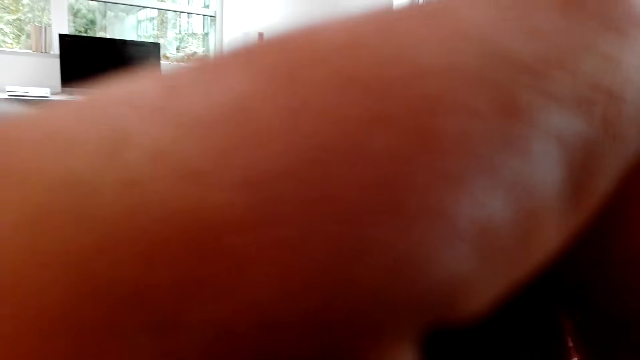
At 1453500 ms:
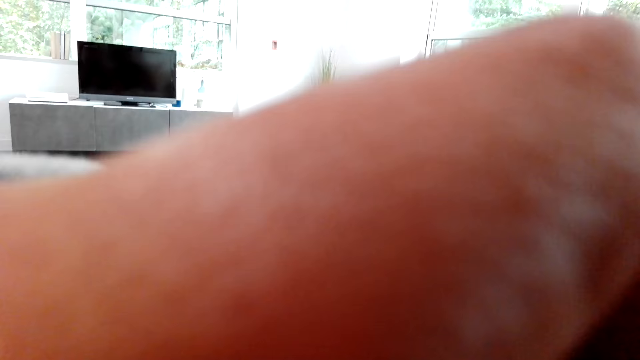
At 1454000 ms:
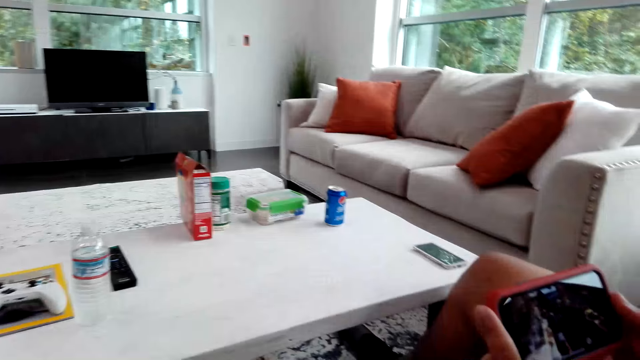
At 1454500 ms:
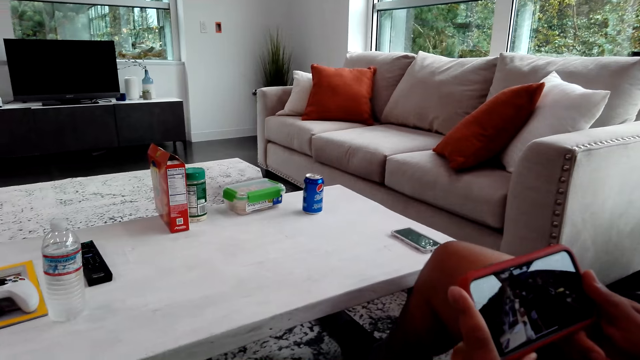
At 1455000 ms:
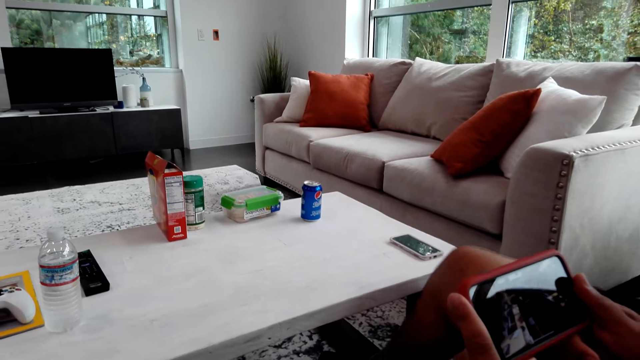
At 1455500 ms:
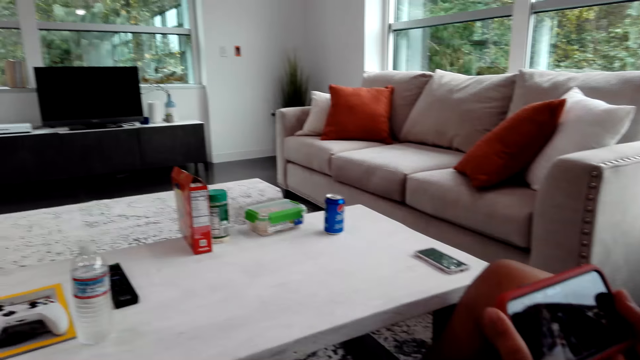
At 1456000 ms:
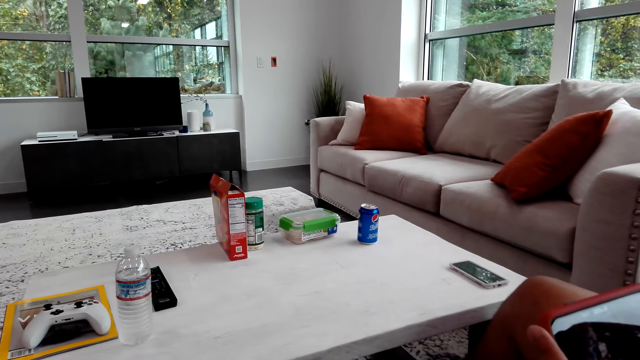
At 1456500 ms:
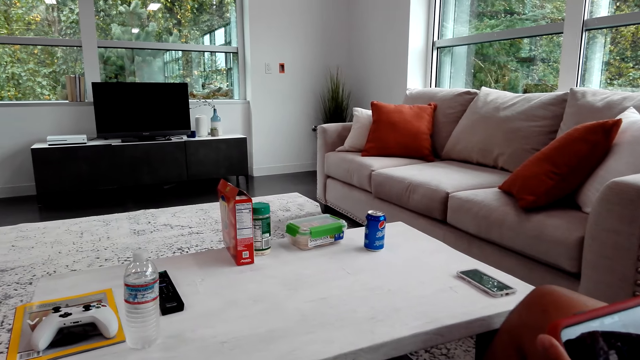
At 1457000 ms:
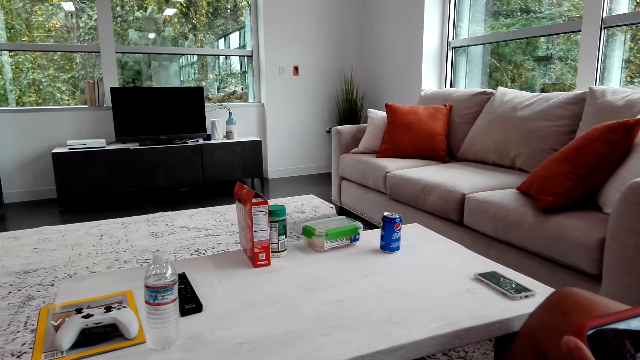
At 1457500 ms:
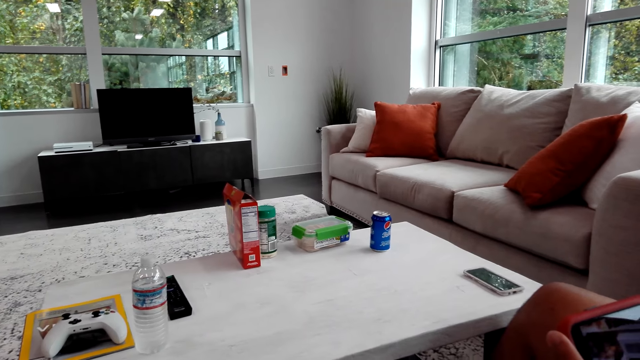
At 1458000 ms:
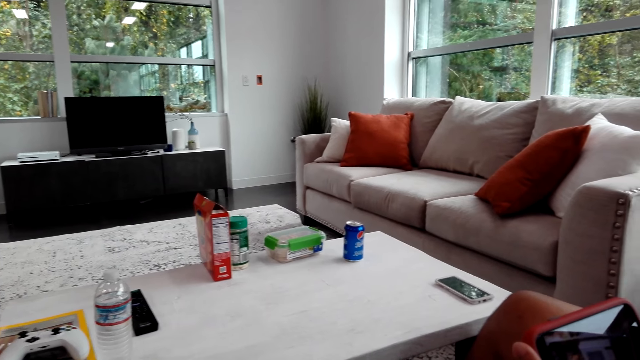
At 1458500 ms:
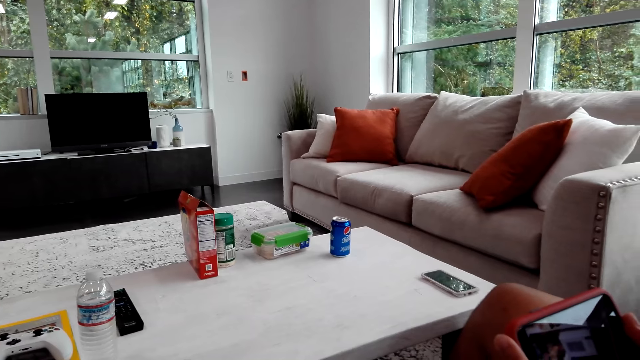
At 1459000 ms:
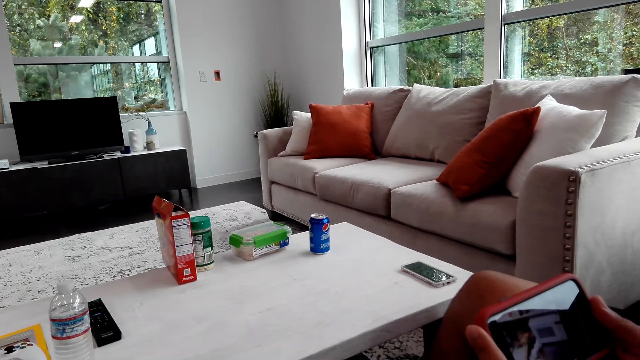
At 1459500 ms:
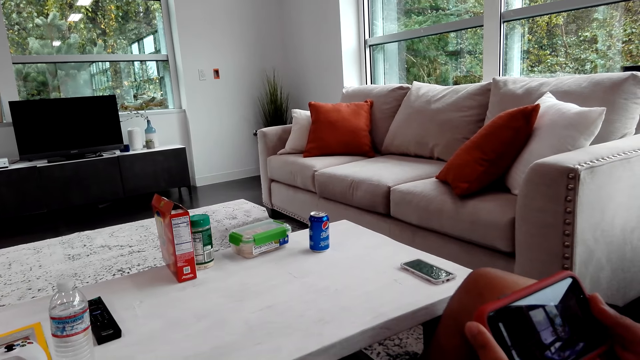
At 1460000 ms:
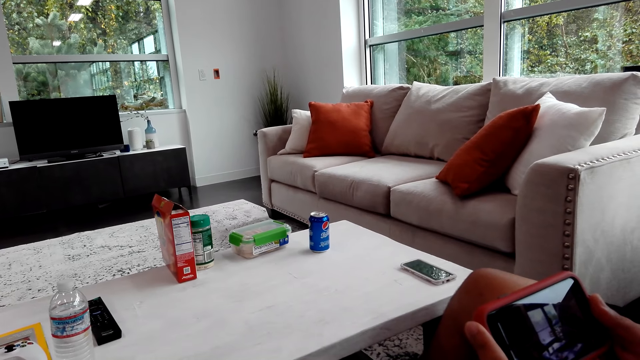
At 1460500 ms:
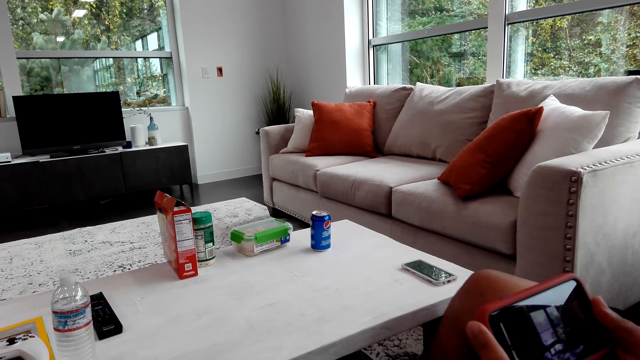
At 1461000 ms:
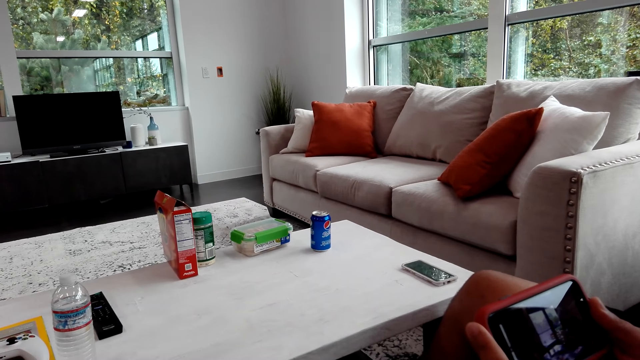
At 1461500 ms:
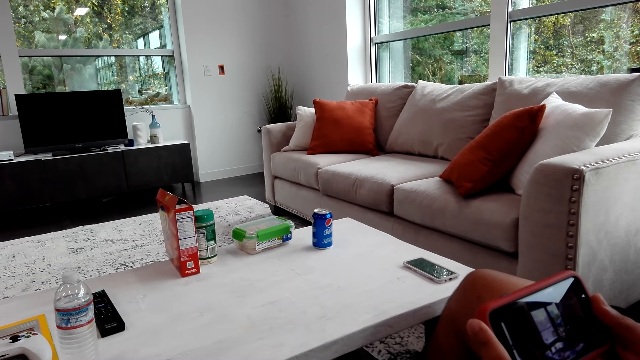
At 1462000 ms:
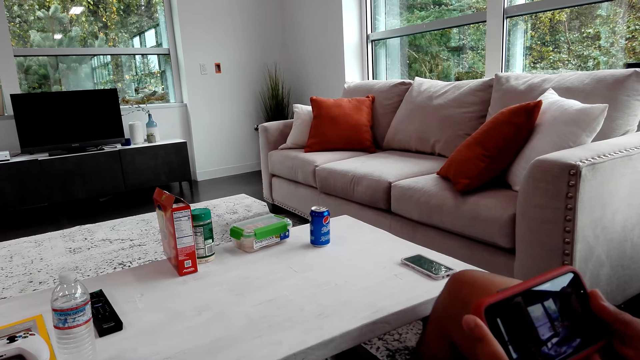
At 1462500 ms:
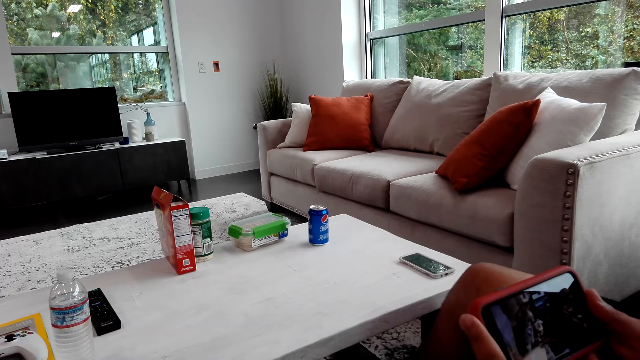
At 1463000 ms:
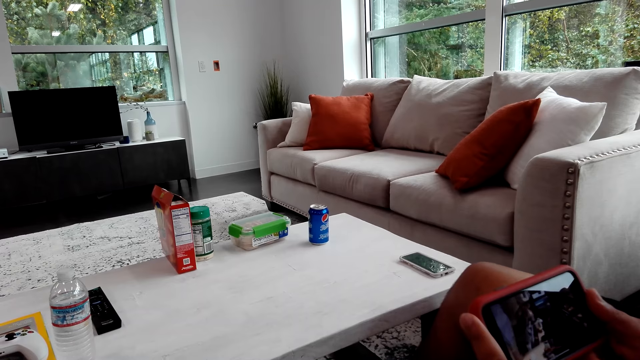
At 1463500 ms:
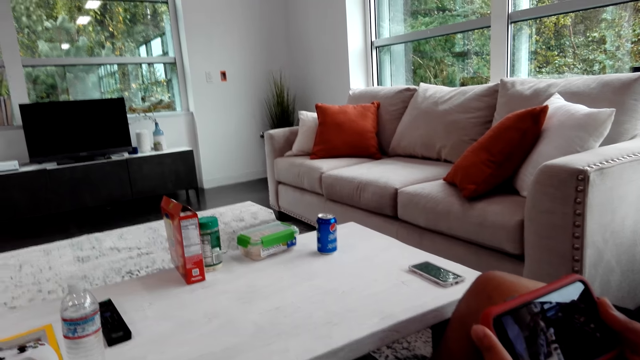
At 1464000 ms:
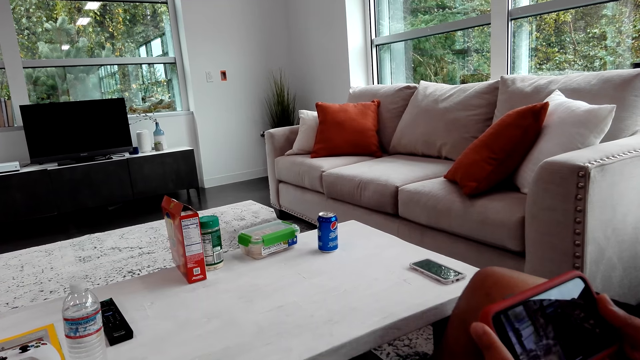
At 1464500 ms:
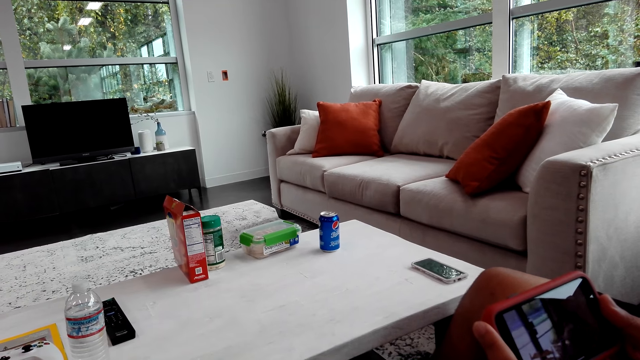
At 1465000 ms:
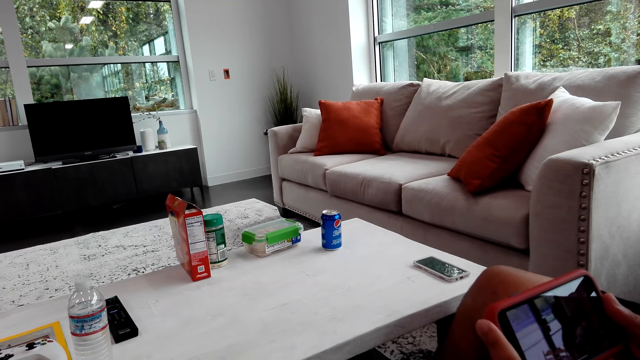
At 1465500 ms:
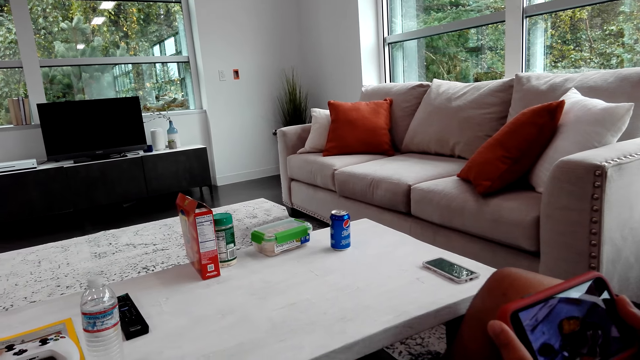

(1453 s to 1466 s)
The camera wearer raises their hand. They touch the camera. They lower their hand. They stare at the phone. The man stares at the phone. The man shakes his legs. The man operates the phone. The man shakes his legs.

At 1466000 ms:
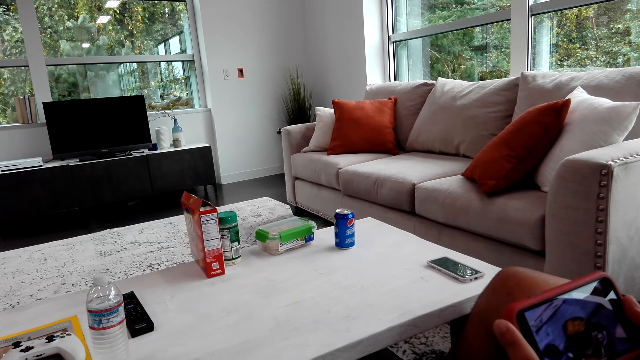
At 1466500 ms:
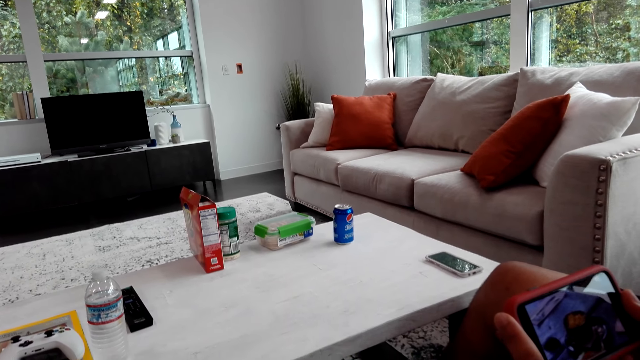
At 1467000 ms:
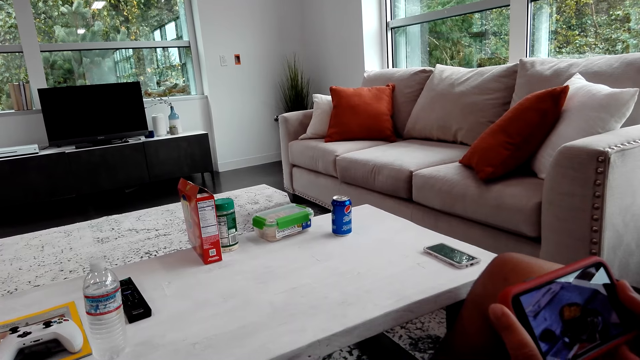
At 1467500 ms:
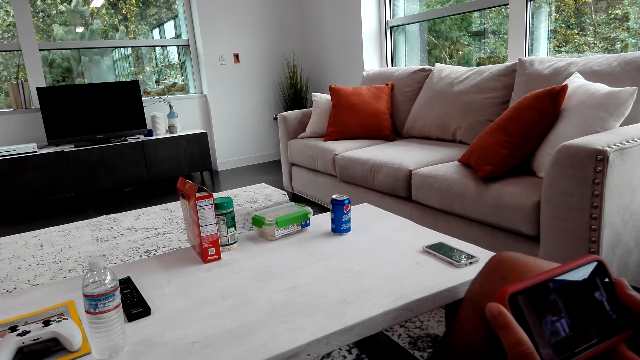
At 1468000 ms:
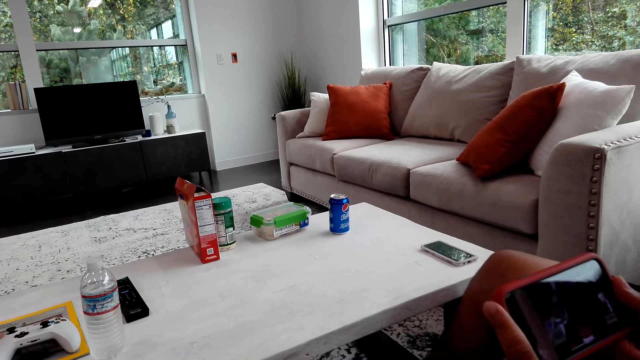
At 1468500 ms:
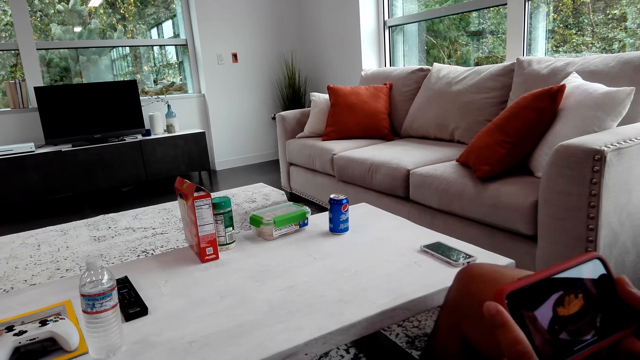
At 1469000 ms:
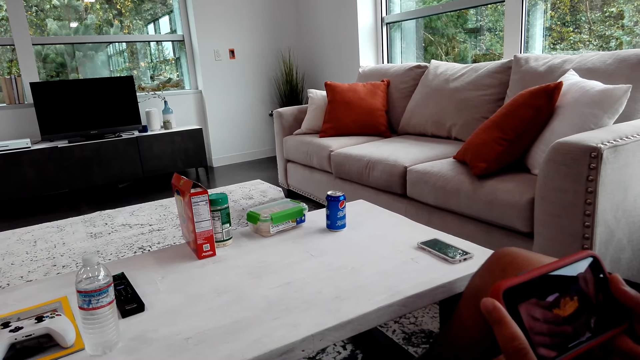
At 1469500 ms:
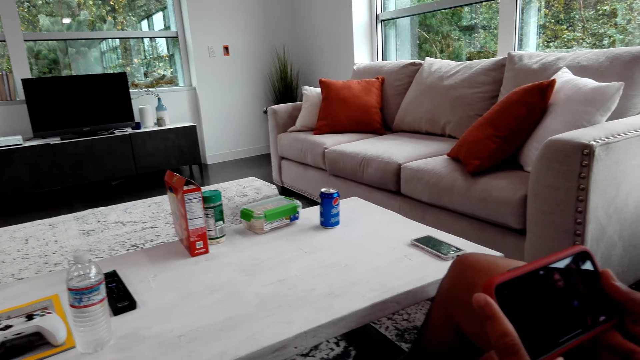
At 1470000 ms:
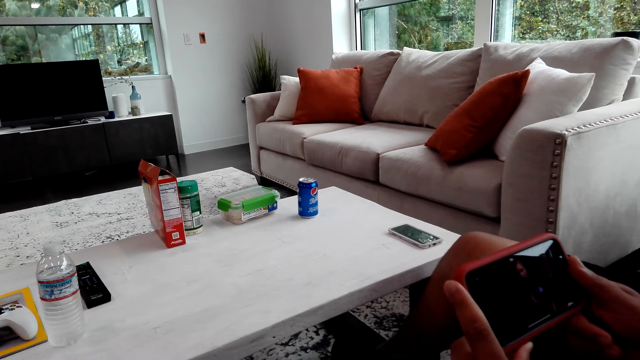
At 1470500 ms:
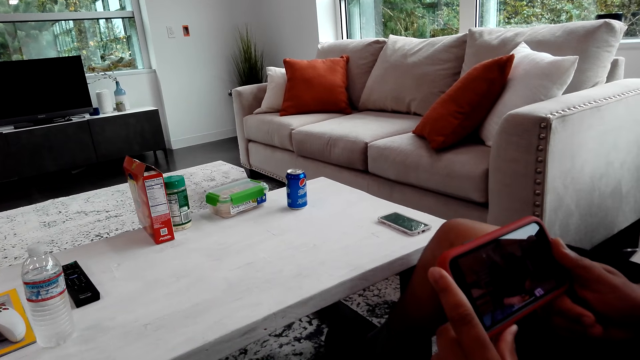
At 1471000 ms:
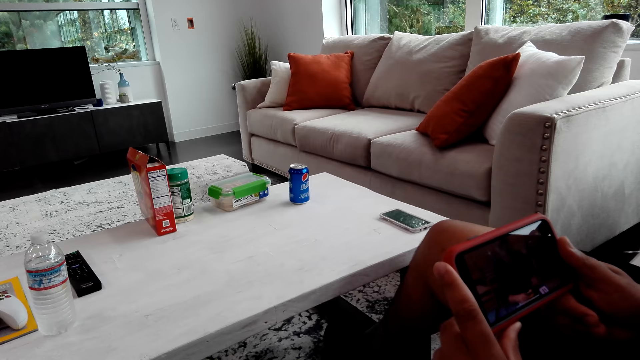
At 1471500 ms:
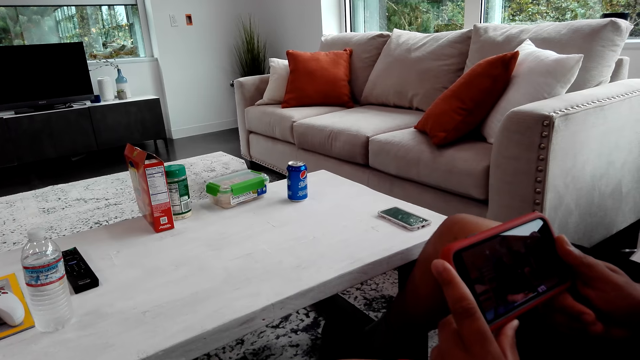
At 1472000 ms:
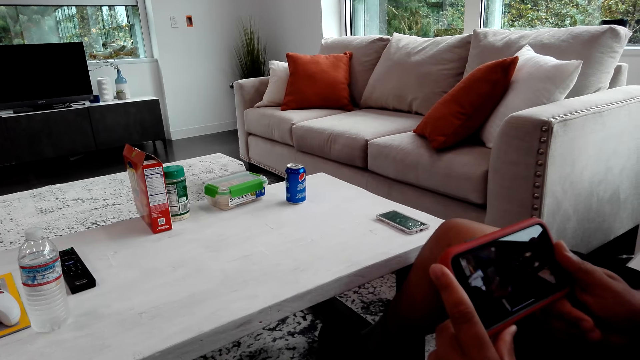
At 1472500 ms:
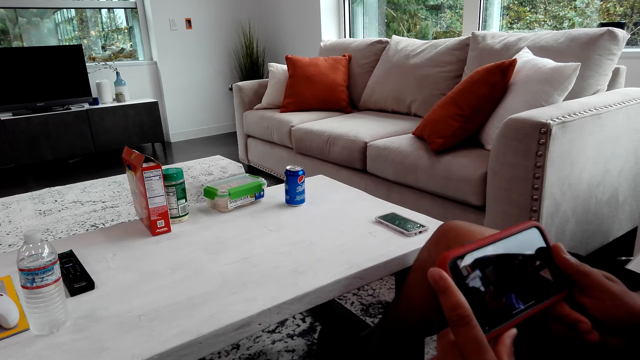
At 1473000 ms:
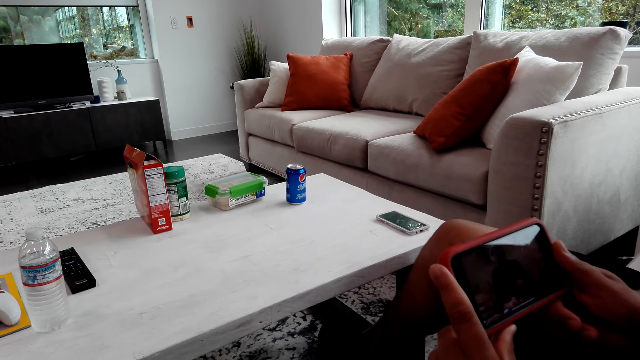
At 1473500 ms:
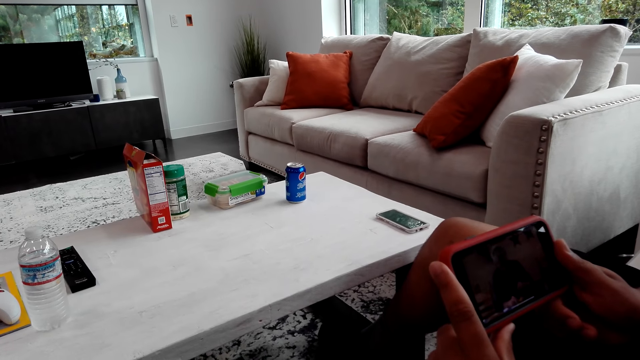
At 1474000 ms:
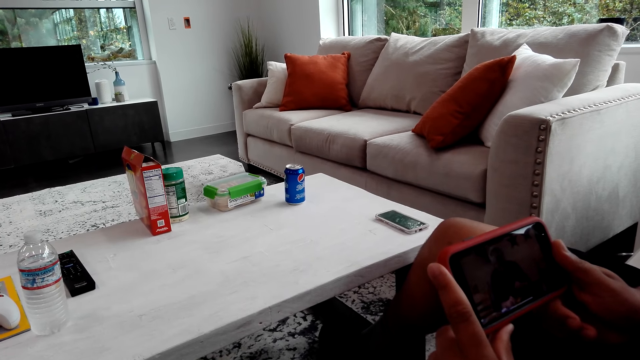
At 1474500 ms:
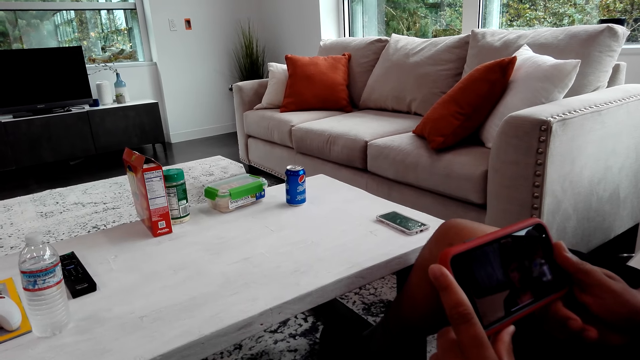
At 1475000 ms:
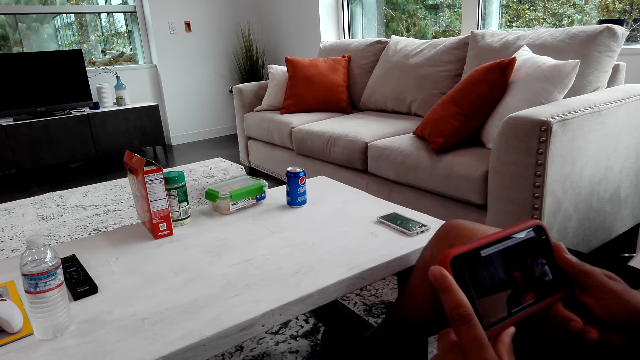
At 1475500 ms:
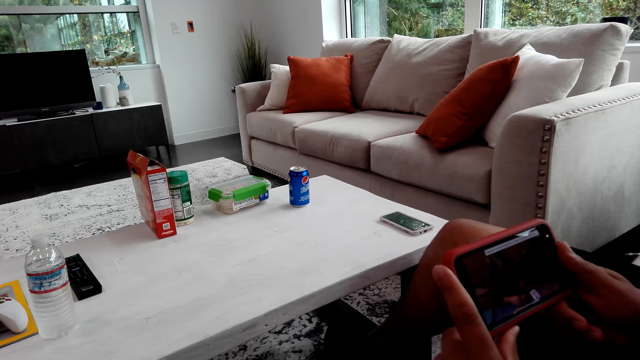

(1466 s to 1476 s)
The man looks at a phone. The man shakes his legs.
